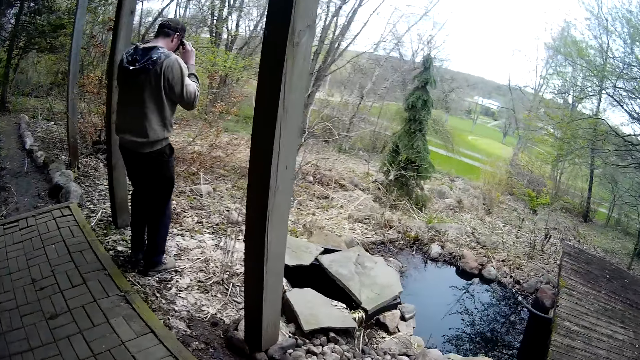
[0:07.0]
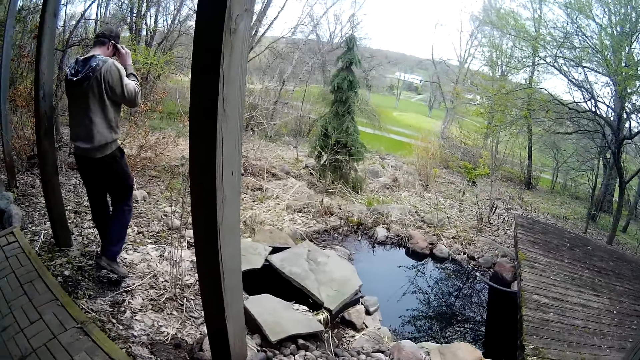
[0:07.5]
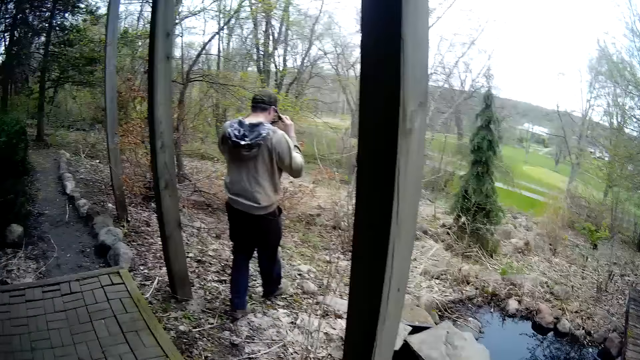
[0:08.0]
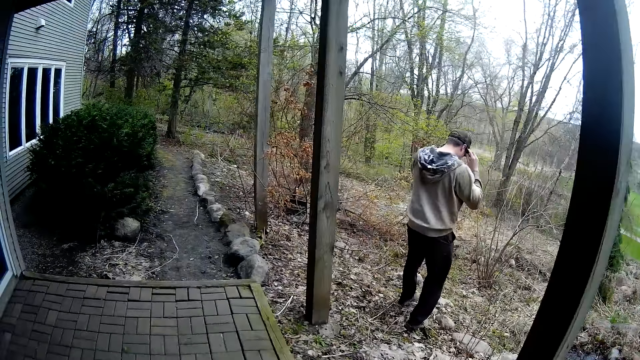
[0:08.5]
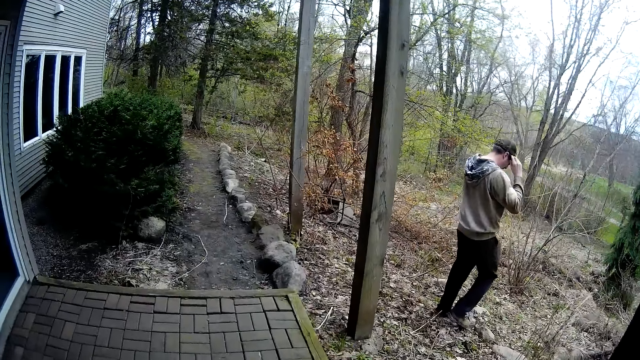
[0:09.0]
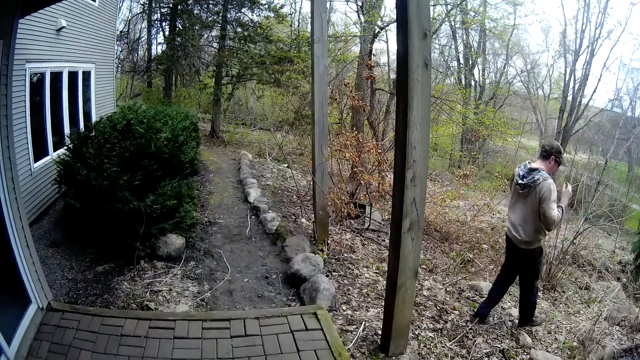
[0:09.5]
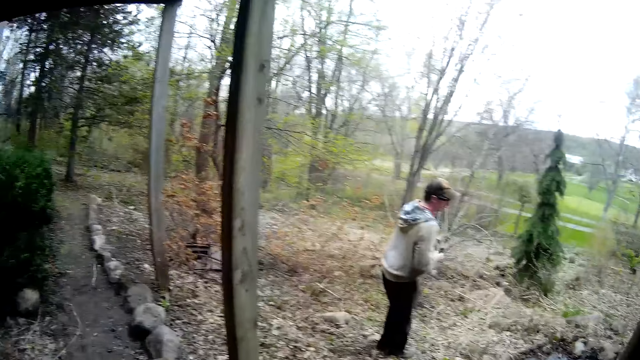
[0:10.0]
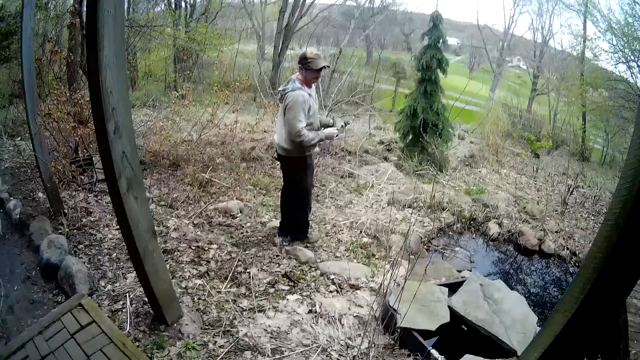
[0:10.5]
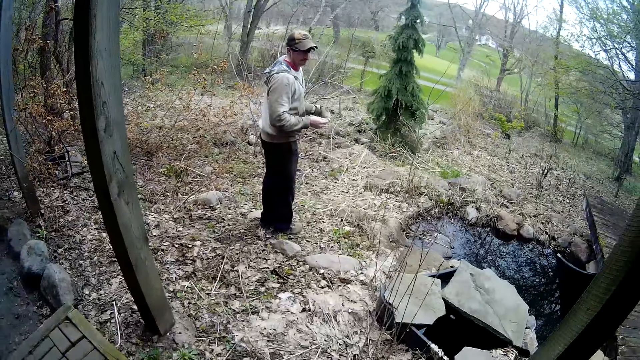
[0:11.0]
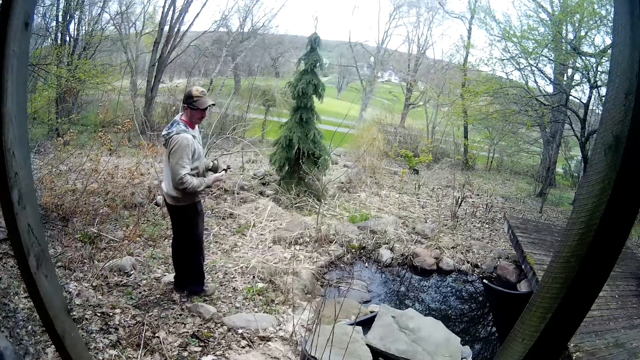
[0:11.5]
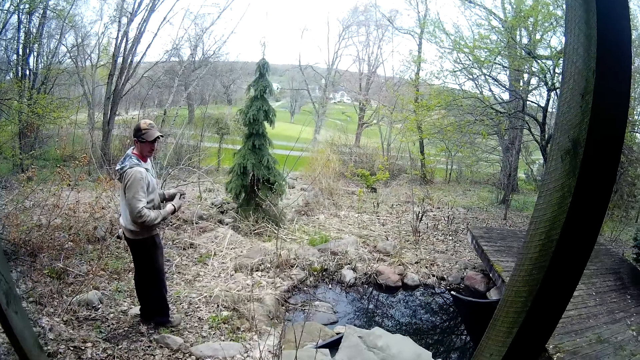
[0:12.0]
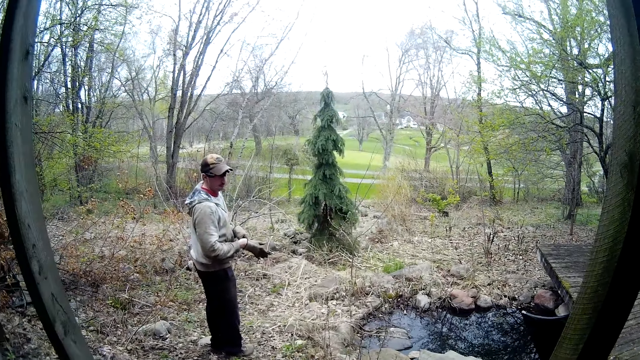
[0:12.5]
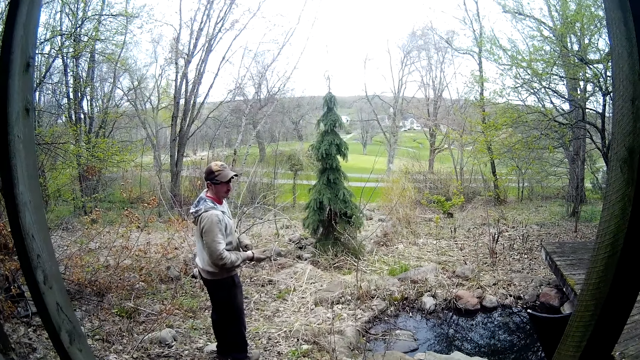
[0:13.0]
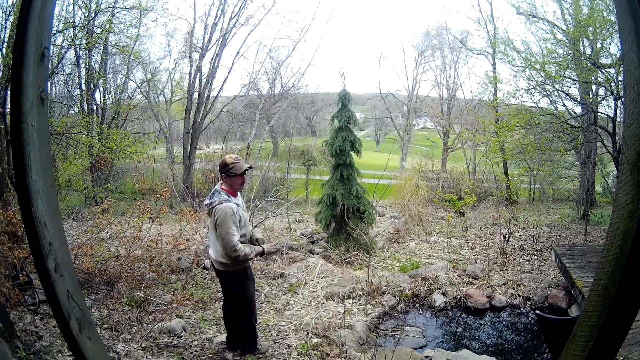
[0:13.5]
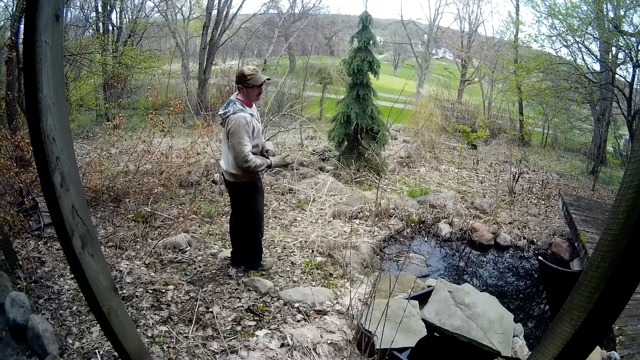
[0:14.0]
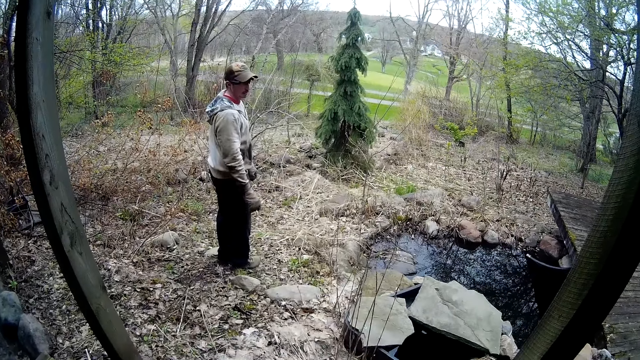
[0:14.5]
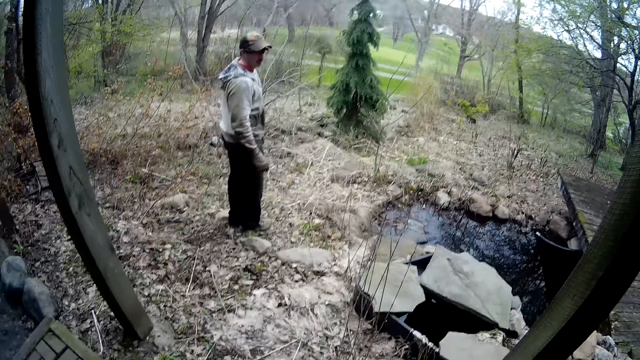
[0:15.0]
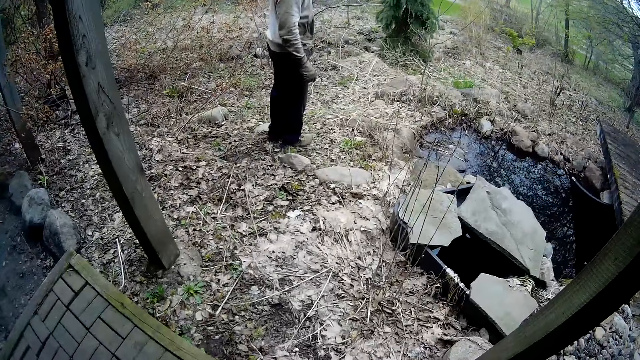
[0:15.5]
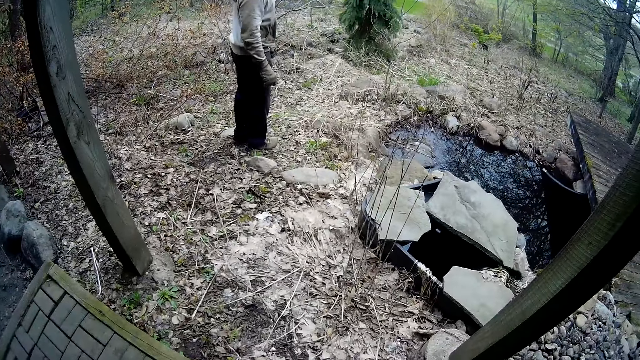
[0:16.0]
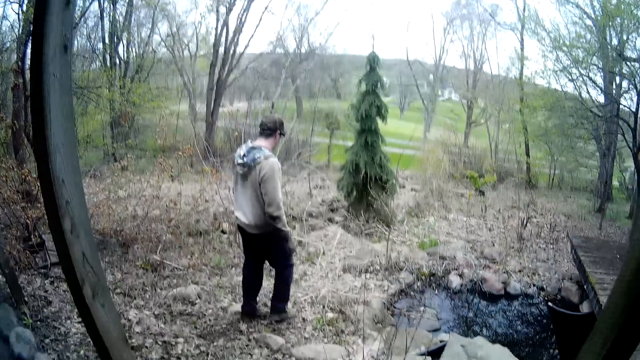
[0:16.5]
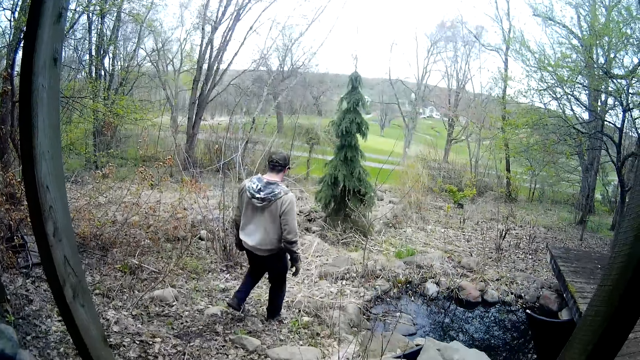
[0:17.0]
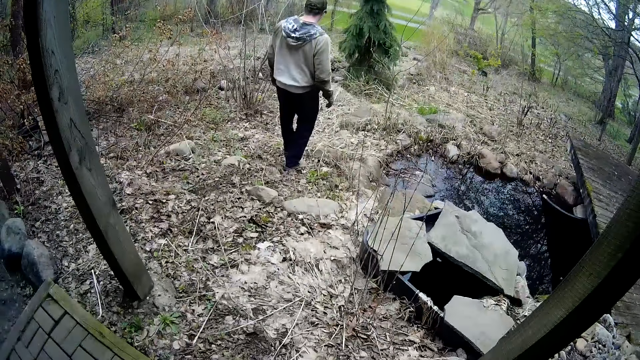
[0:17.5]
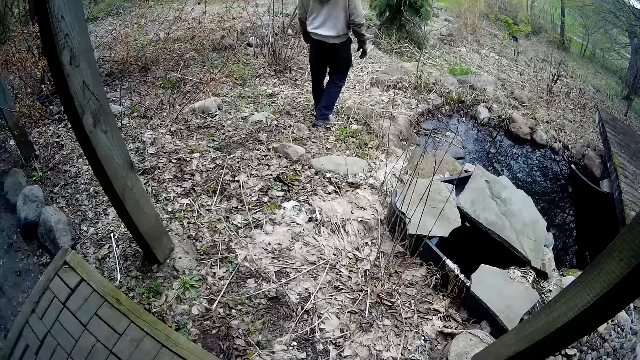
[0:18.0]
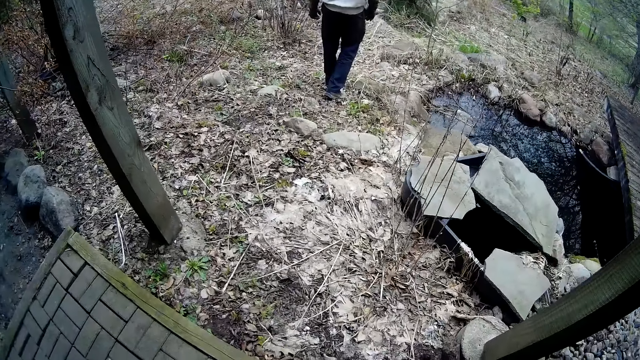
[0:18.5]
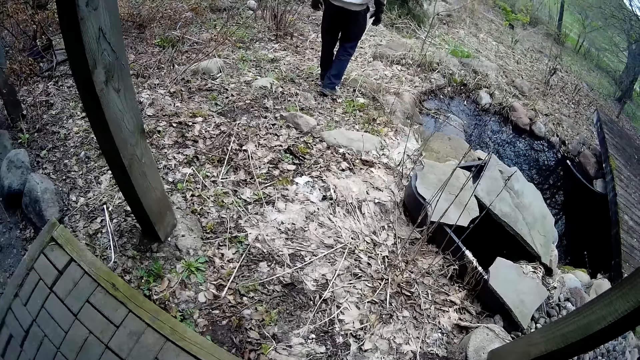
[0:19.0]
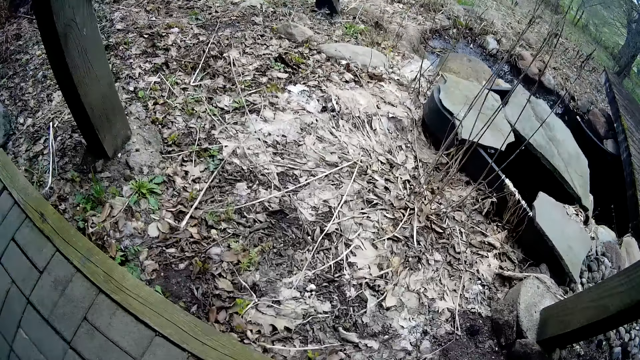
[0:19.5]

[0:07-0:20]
The camera wearer looks around. The man adjusts the glove in his right hand with his left hand. He holds the glove and puts on the glove. He walks down the apartment compound.

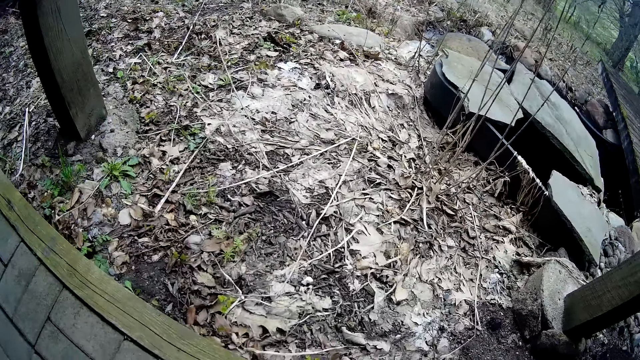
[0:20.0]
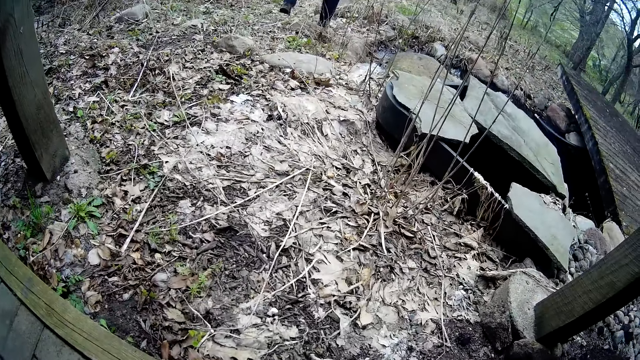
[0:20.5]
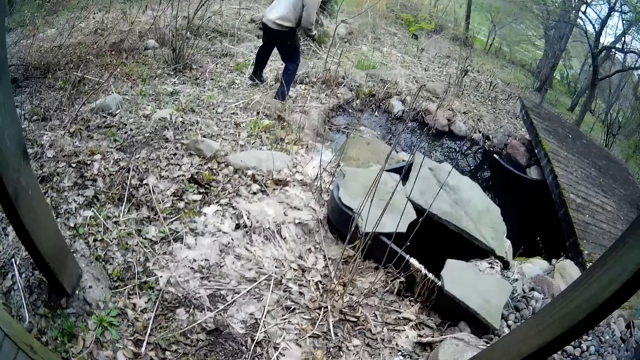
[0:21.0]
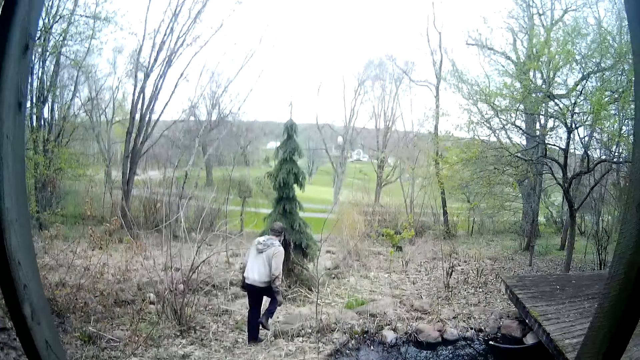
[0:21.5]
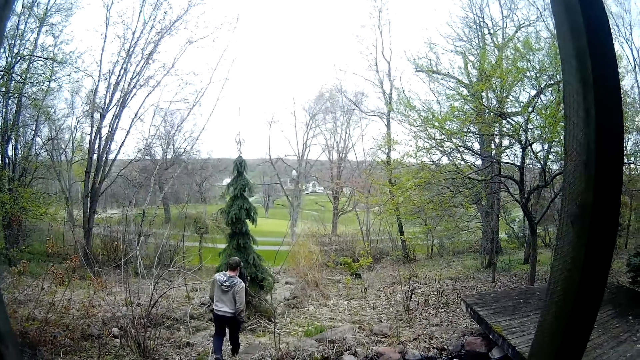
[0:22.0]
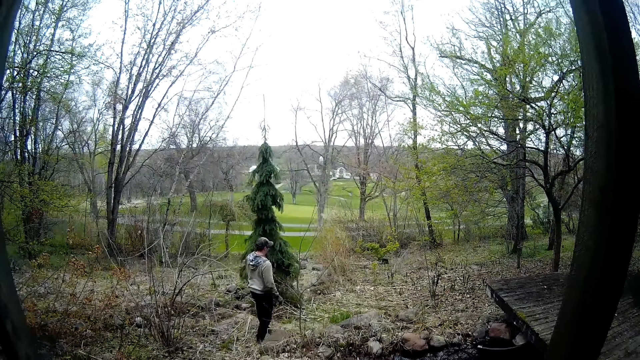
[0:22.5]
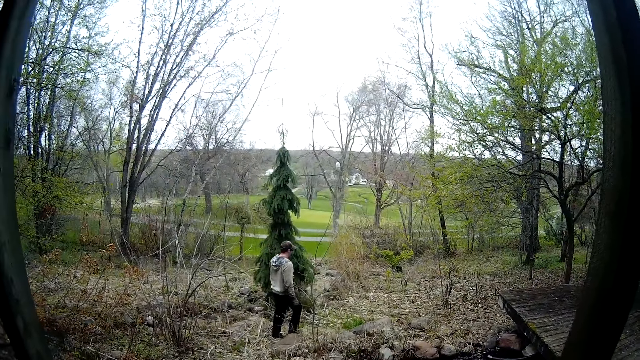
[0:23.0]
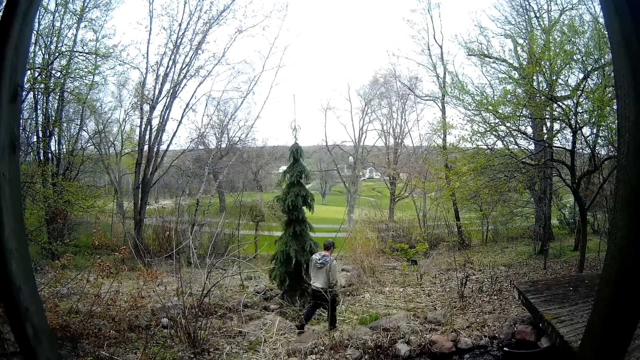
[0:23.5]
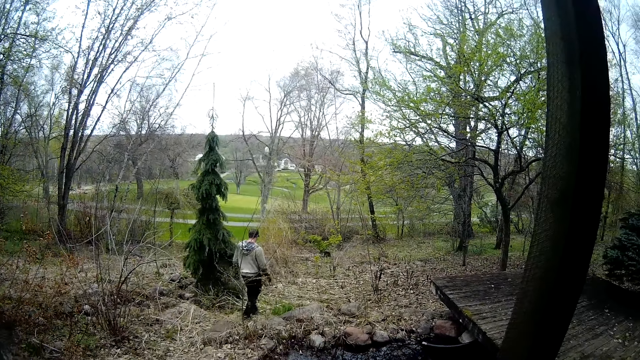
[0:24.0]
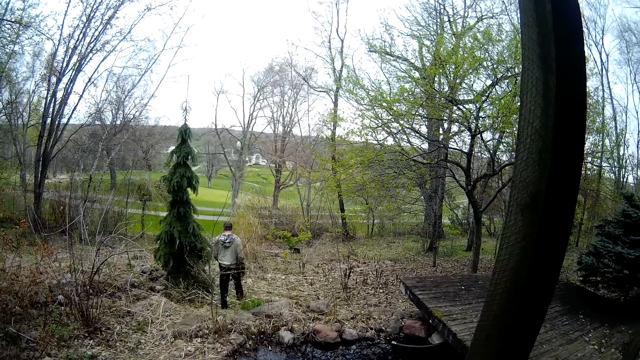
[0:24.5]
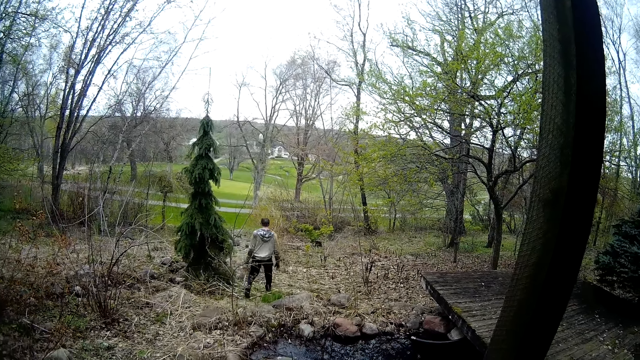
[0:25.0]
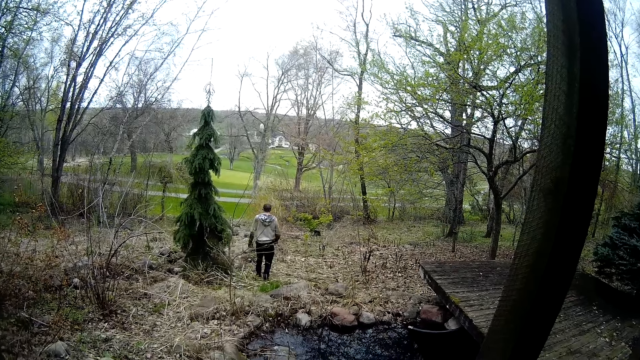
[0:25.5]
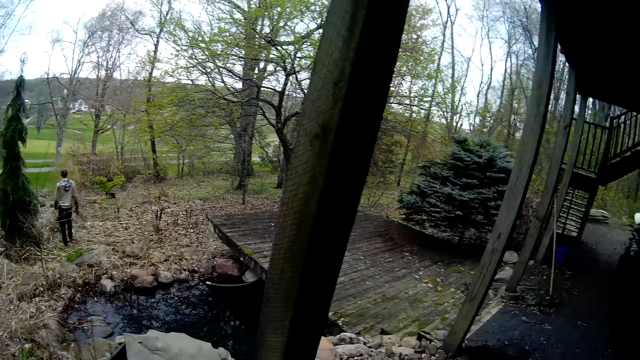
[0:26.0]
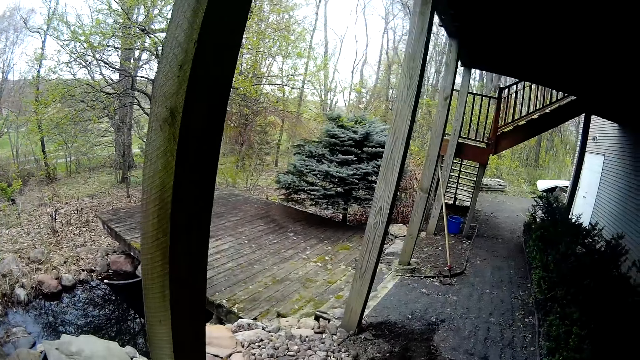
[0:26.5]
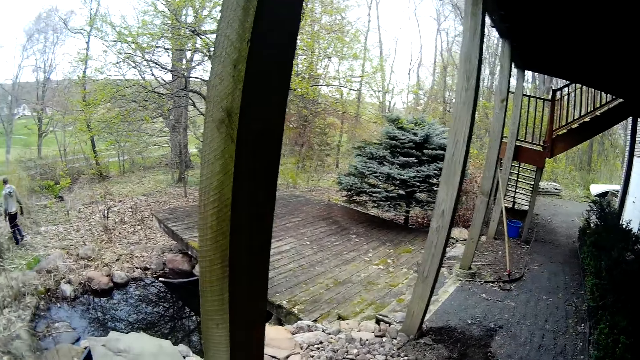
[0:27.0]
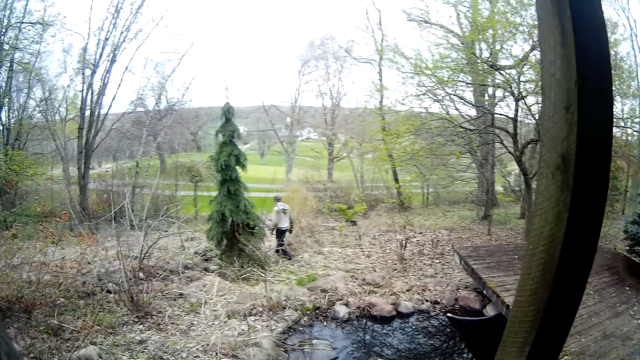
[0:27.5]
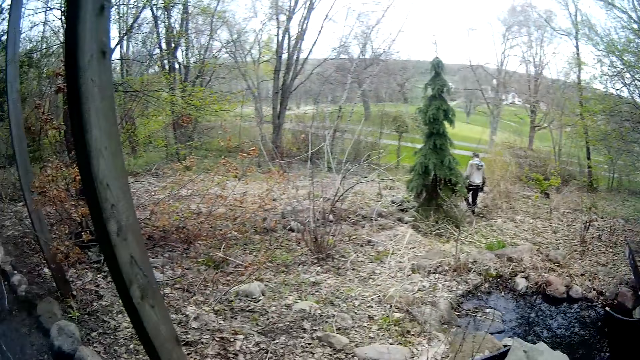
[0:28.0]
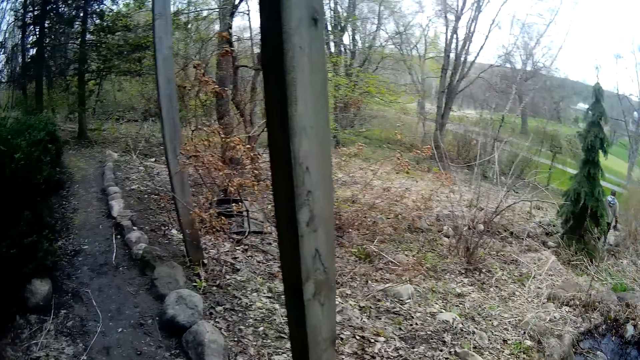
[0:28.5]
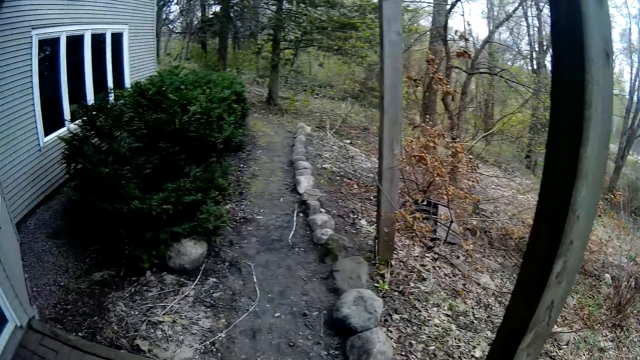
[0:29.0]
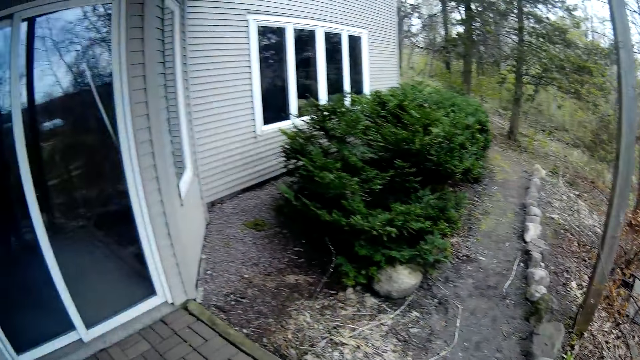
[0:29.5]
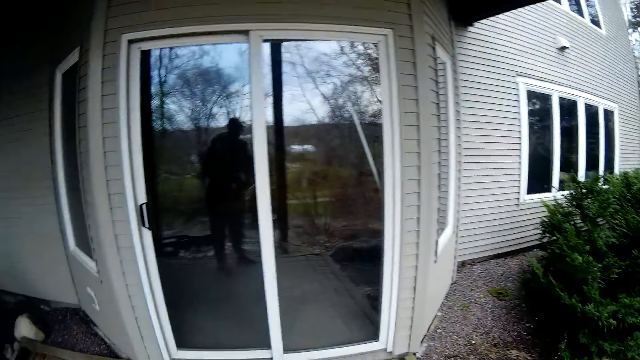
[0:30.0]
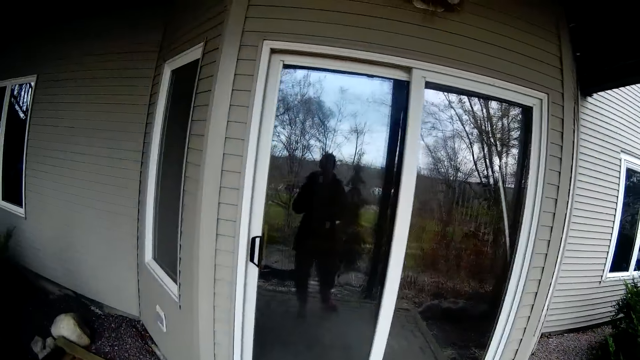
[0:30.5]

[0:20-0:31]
The man walks around. The camera wearer looks around. They look around again. They move around and look around.
